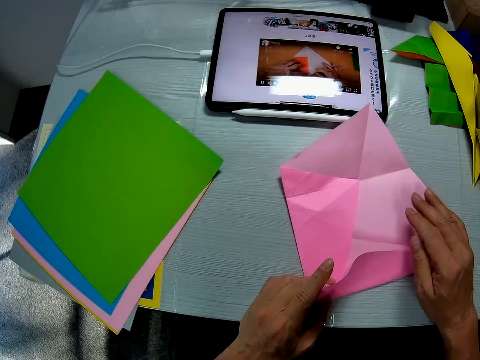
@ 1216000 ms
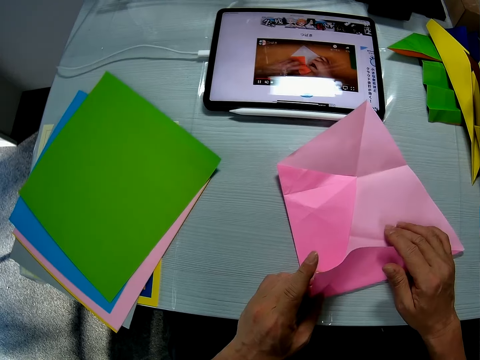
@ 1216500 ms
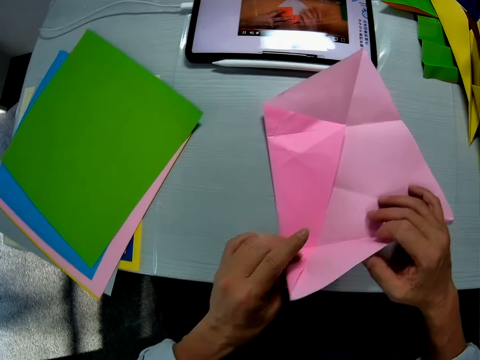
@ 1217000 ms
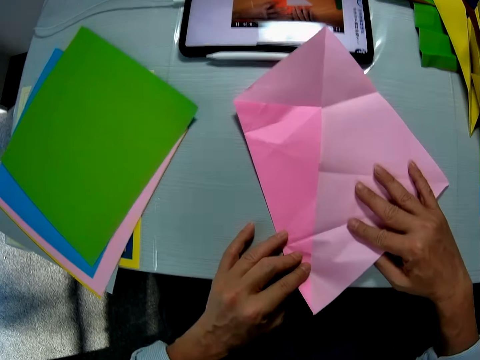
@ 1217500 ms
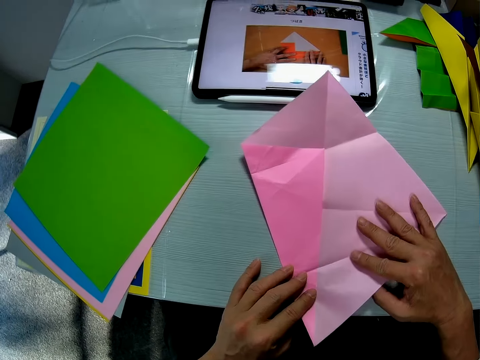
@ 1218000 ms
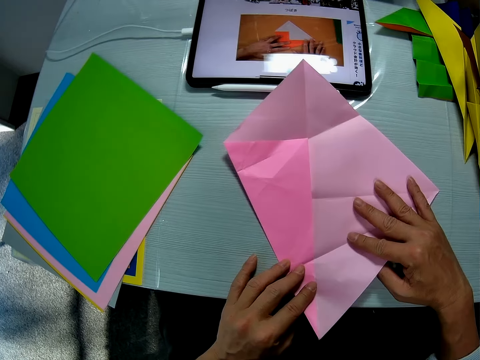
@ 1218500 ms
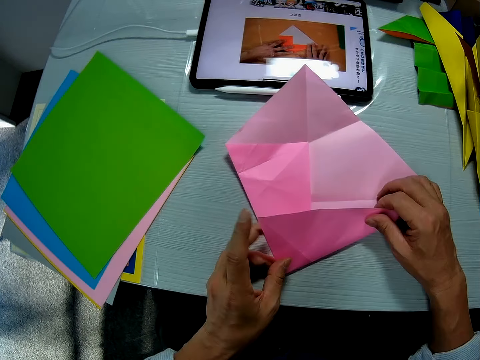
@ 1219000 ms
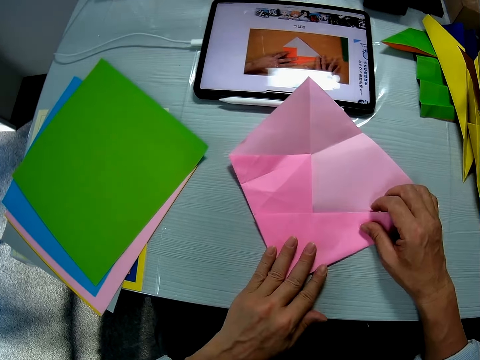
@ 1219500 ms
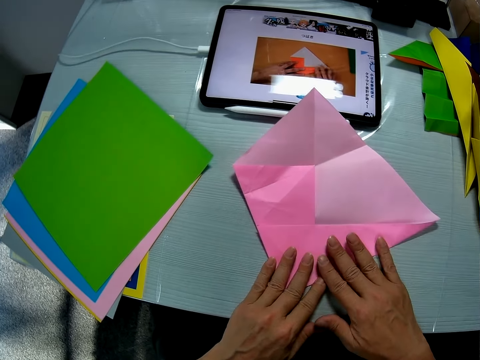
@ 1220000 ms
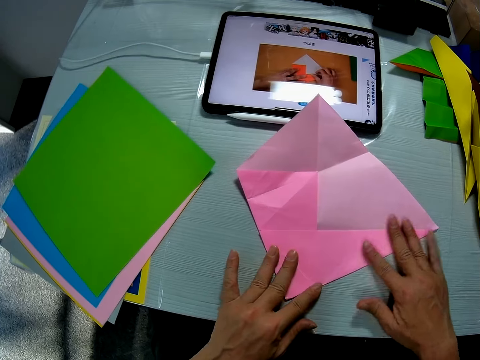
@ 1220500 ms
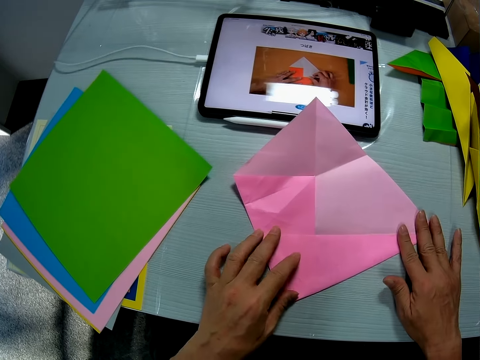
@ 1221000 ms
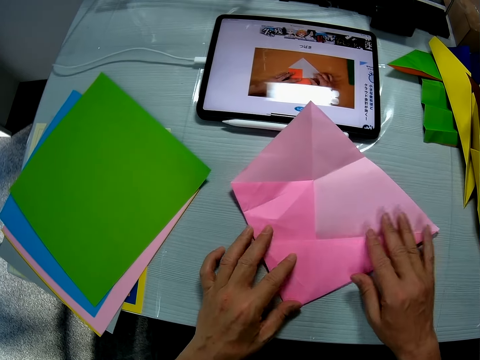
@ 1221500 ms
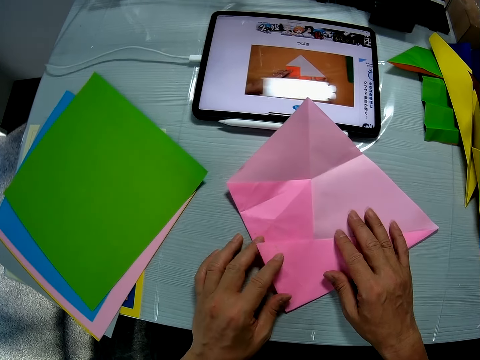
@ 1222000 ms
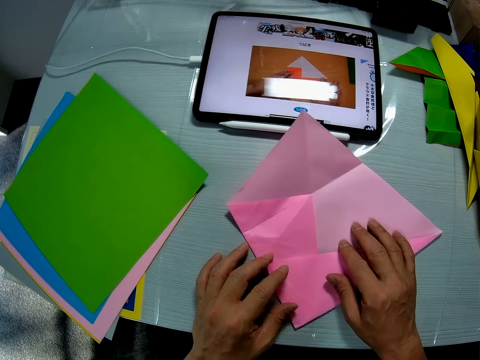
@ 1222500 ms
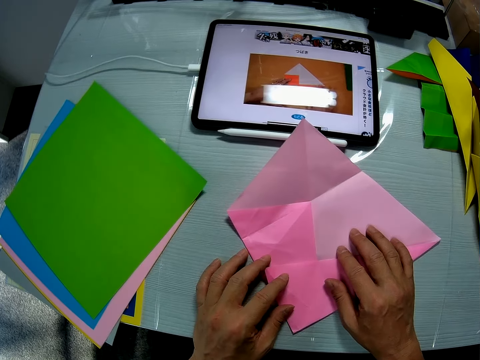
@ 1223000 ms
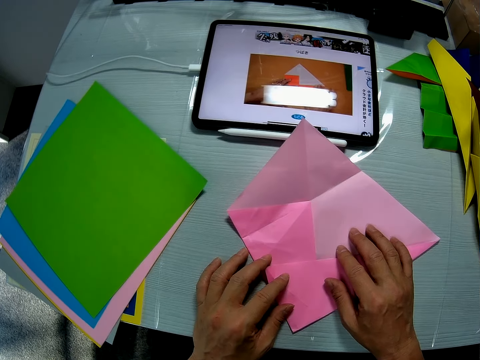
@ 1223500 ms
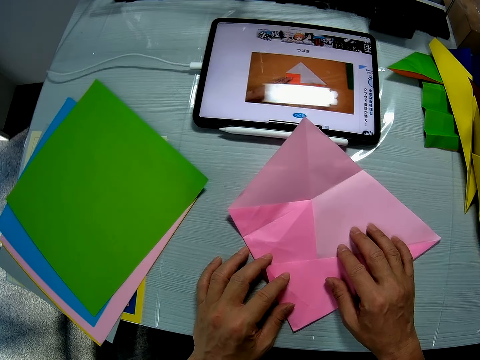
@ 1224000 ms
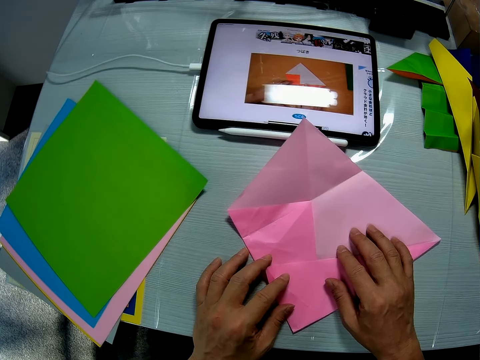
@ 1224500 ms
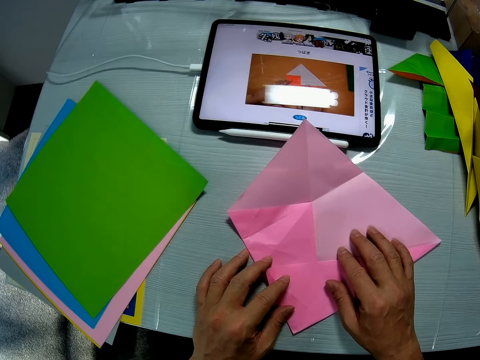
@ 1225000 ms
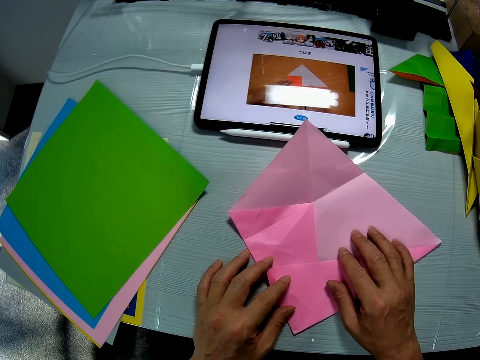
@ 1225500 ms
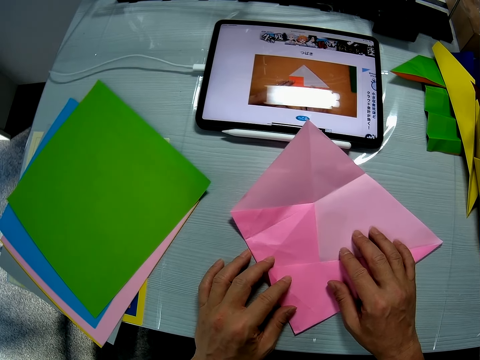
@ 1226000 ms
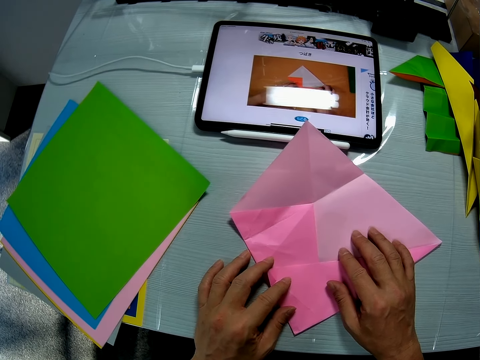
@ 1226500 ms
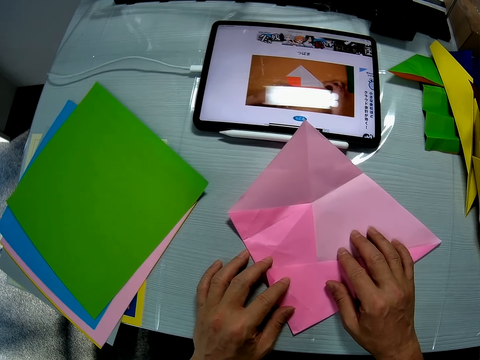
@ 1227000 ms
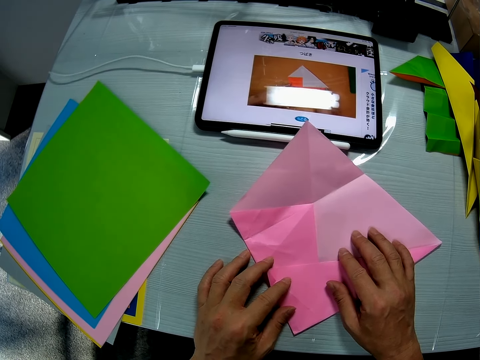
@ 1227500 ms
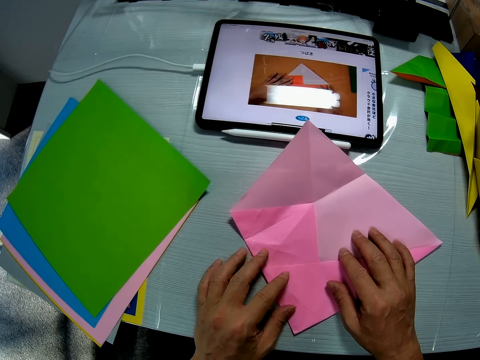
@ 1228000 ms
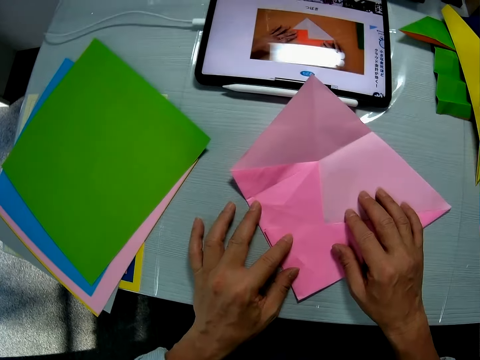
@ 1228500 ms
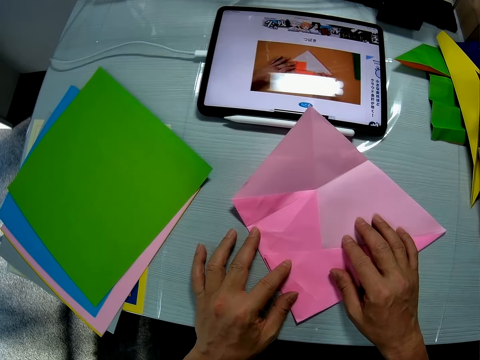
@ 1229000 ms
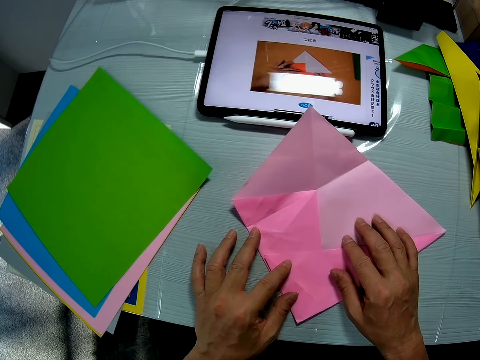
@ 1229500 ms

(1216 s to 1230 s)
The camera wearer spreads out the folded sheet on the table with both his hands. He folds the sheet with both his hands. He folds crafting paper again. He stares at the tablet computer screen on the table. He moves the crafting paper.

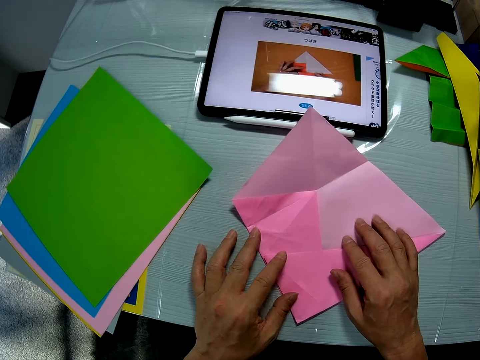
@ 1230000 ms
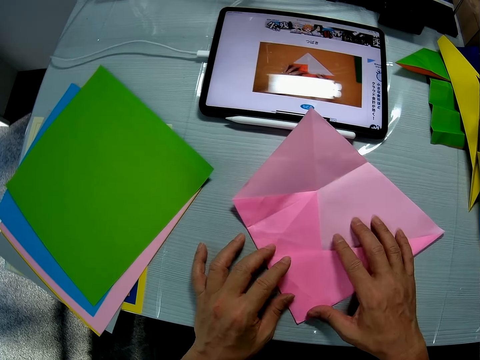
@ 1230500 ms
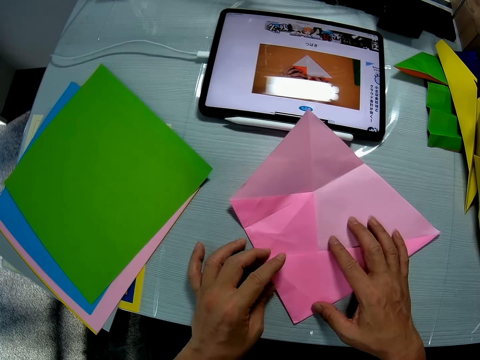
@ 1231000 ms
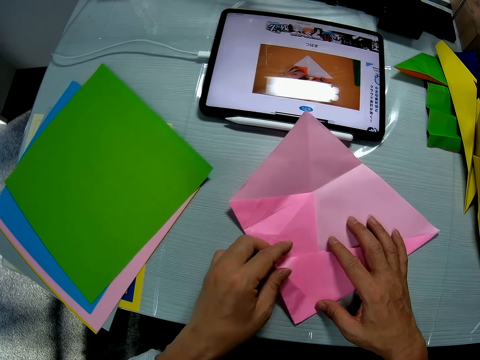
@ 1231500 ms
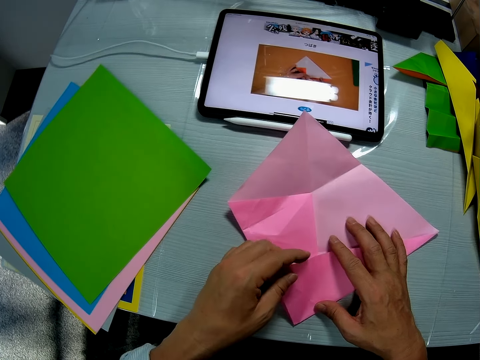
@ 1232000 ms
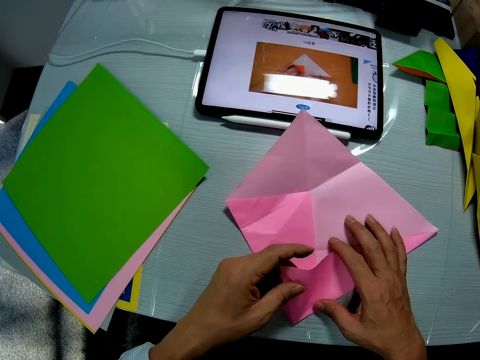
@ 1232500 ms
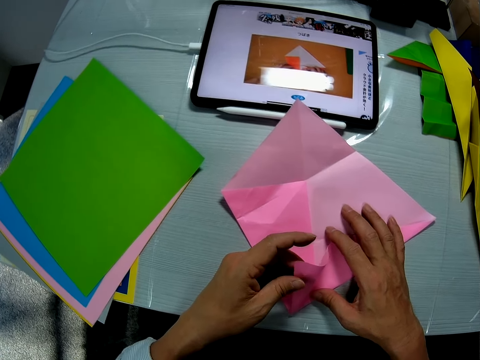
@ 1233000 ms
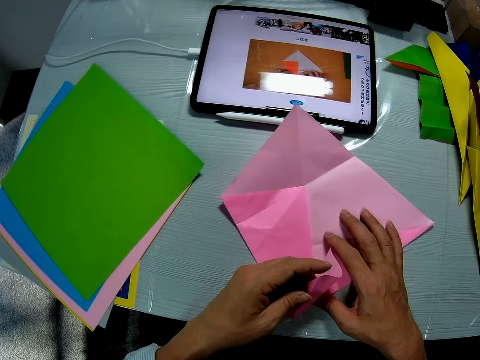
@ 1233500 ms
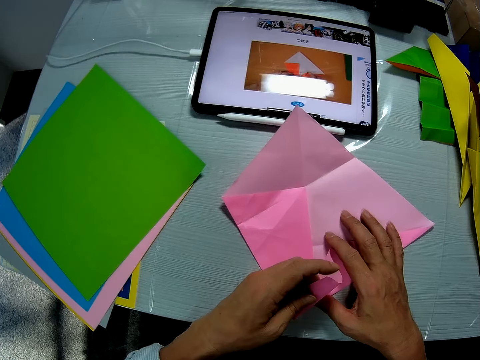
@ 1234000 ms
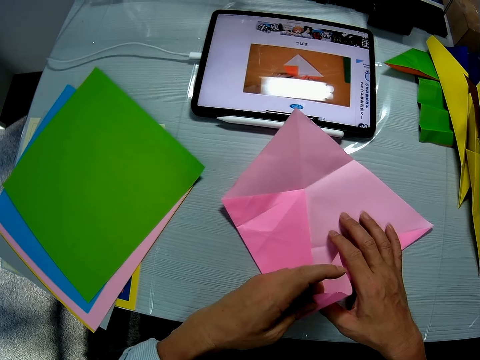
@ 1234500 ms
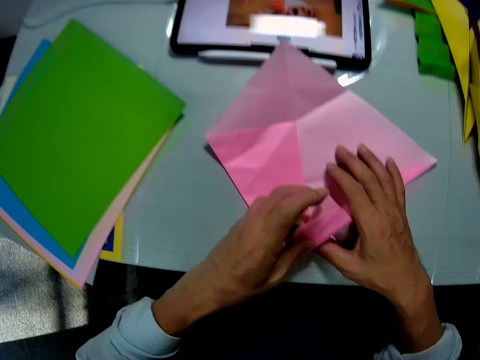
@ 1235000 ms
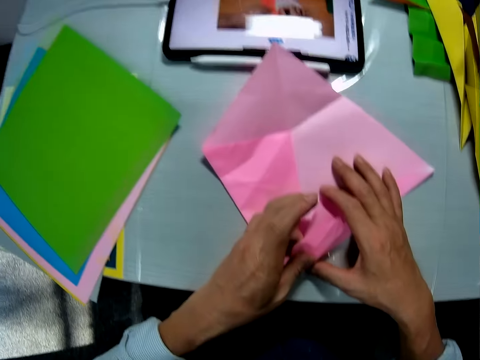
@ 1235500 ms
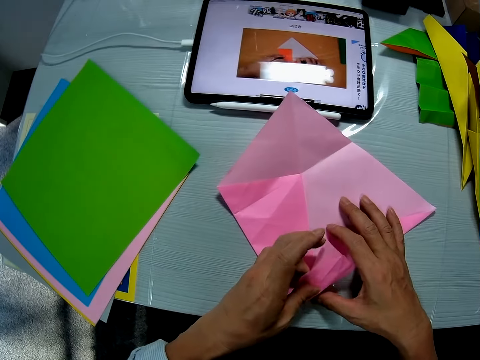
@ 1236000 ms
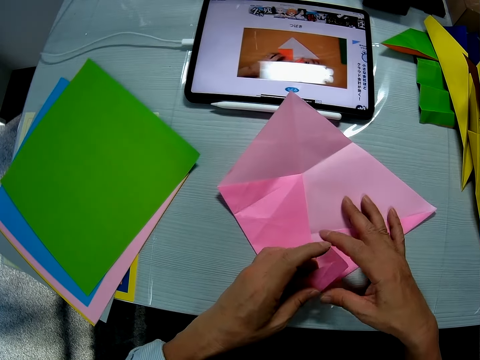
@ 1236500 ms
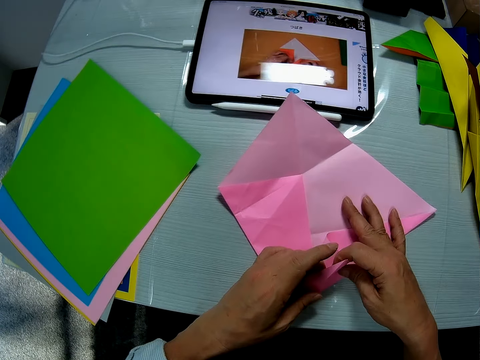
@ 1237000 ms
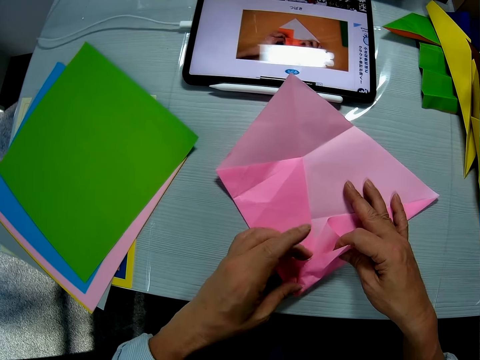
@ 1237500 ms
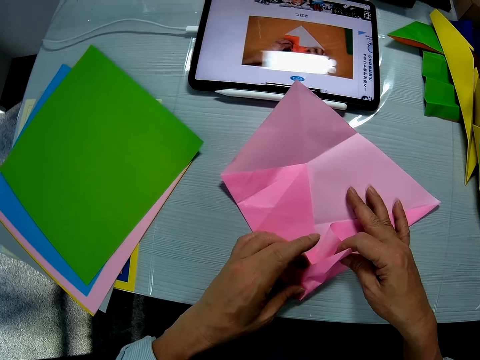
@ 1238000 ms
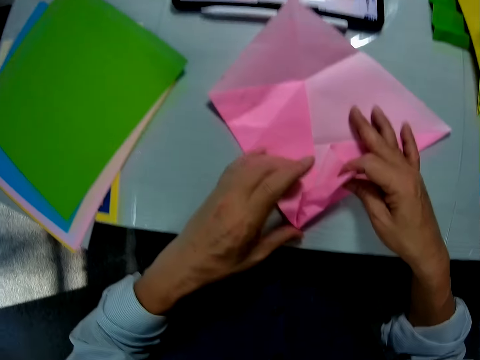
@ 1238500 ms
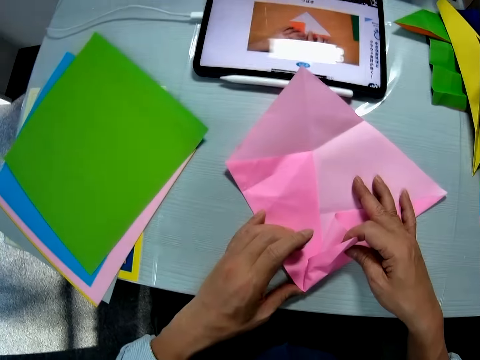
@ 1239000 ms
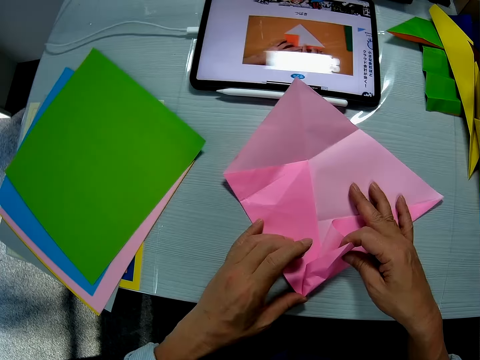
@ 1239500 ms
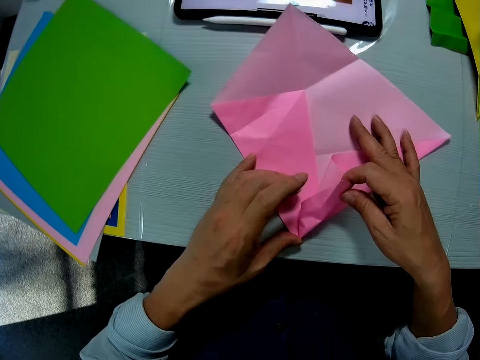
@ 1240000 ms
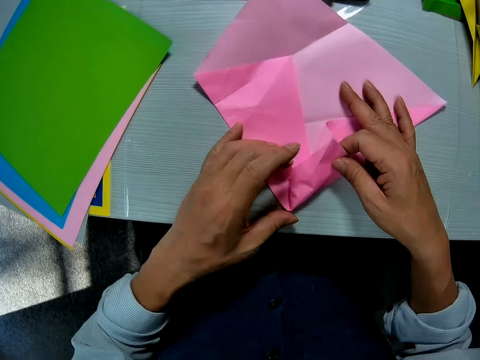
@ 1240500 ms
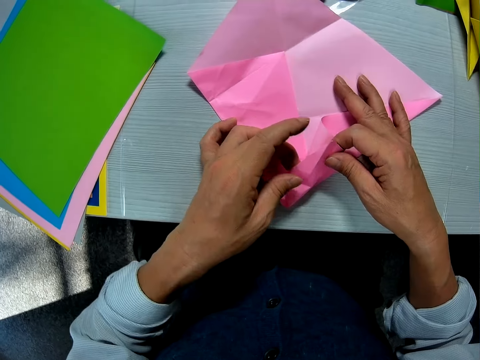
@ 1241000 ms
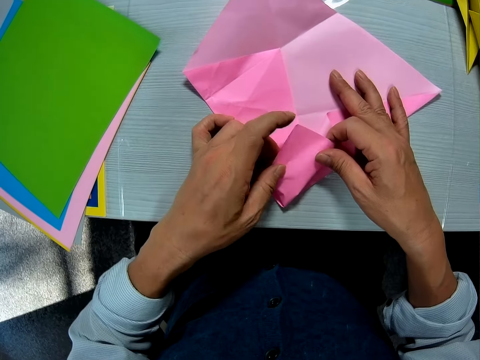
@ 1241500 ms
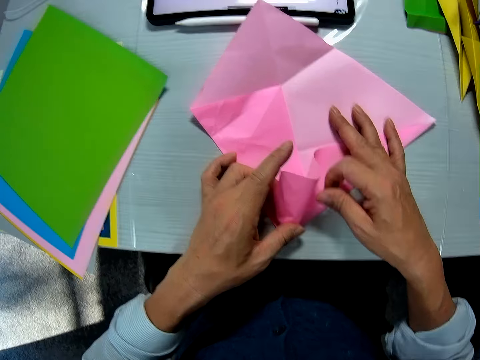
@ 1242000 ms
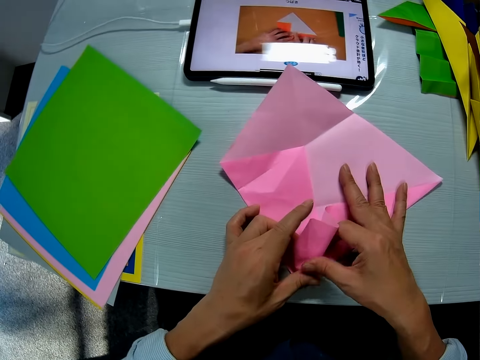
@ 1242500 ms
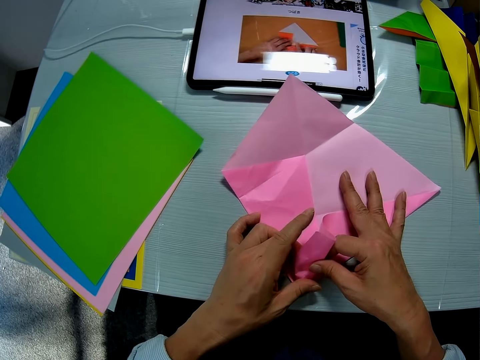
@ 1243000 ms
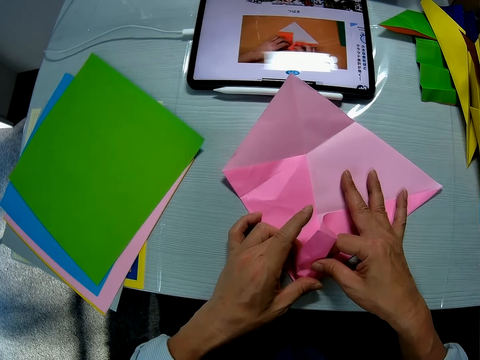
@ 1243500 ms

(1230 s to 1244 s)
The camera wearer holds crafting paper. He folds the sheet with his left hand. He unfolds the crafting paper. He holds the folded sheet with his right hand. He touches the crafting paper. He holds the crafting paper. He folds the sheet with both hands.
